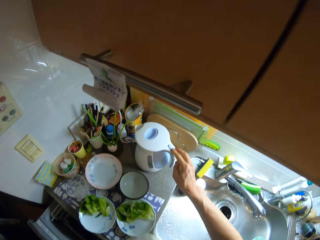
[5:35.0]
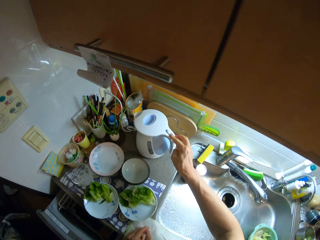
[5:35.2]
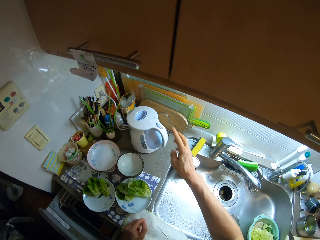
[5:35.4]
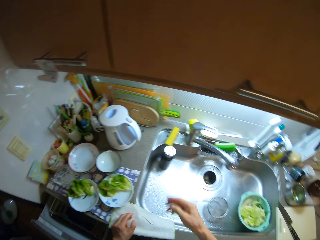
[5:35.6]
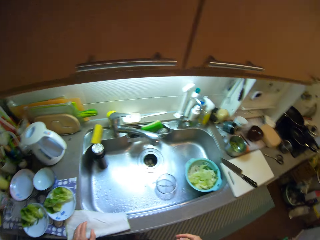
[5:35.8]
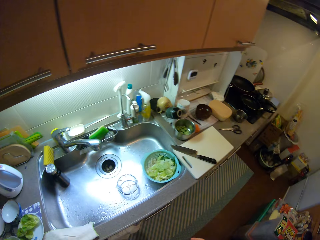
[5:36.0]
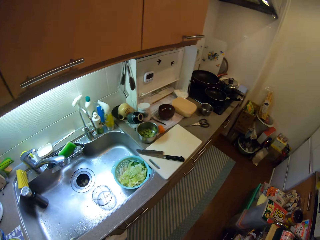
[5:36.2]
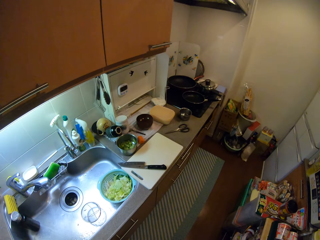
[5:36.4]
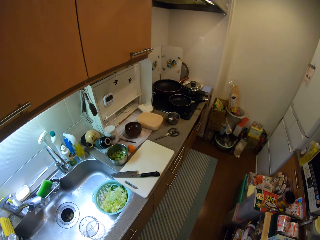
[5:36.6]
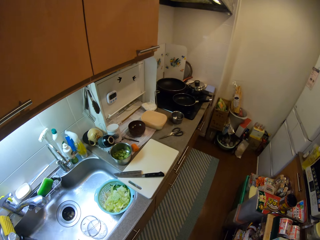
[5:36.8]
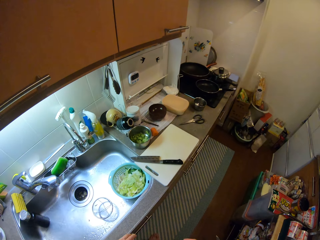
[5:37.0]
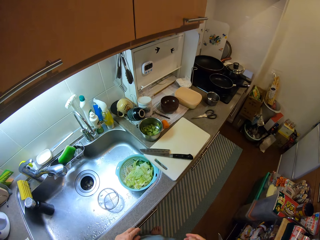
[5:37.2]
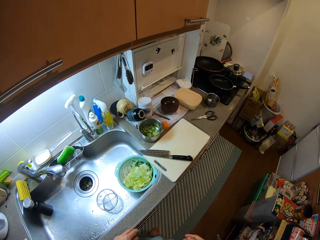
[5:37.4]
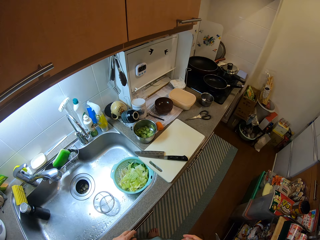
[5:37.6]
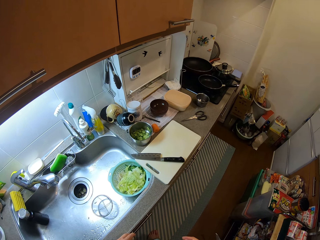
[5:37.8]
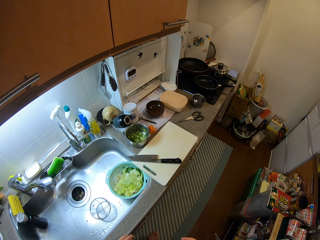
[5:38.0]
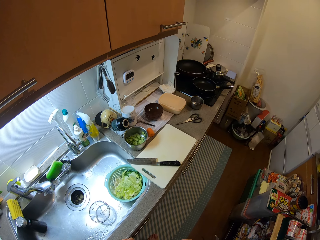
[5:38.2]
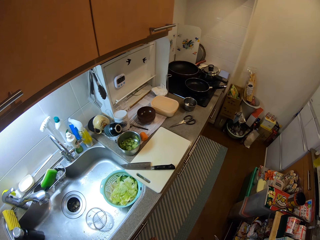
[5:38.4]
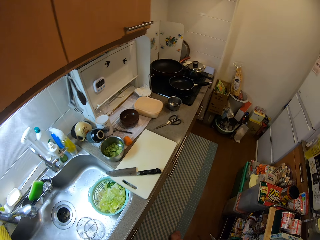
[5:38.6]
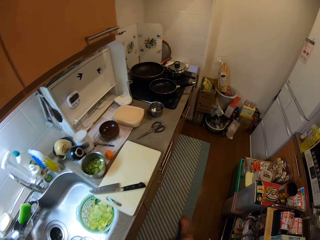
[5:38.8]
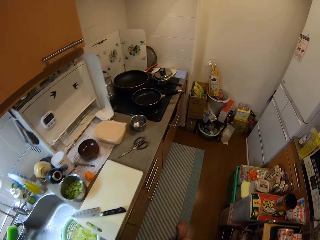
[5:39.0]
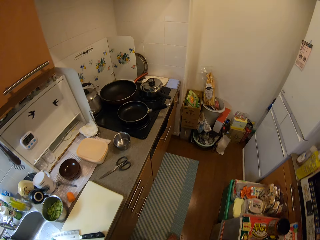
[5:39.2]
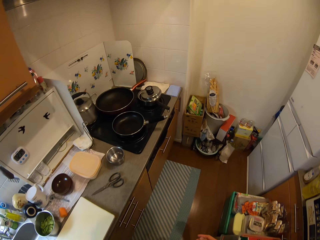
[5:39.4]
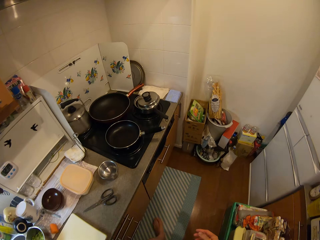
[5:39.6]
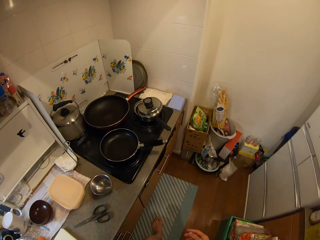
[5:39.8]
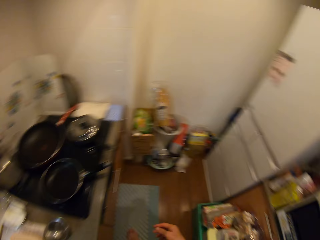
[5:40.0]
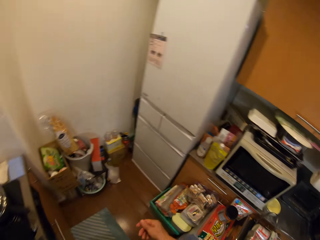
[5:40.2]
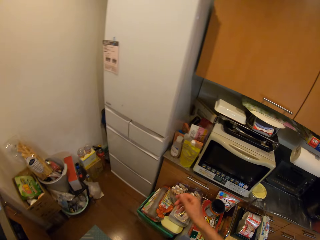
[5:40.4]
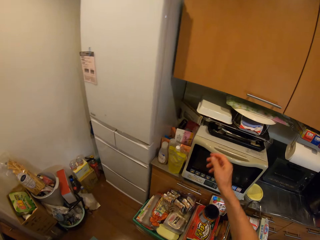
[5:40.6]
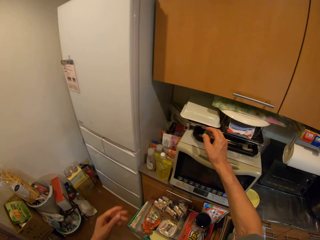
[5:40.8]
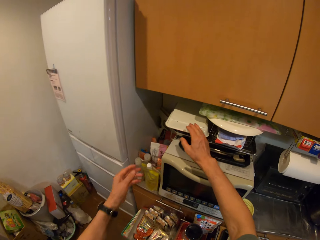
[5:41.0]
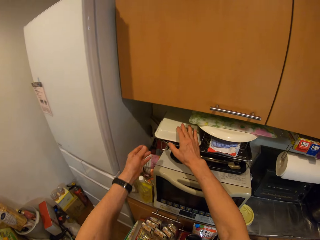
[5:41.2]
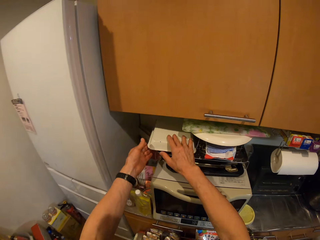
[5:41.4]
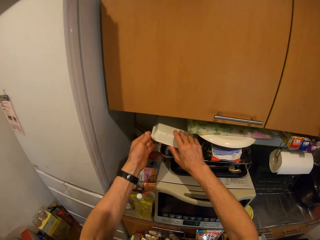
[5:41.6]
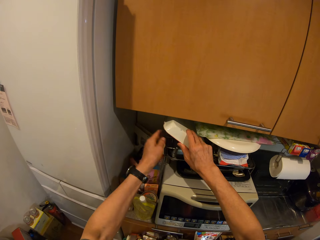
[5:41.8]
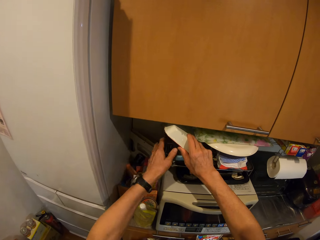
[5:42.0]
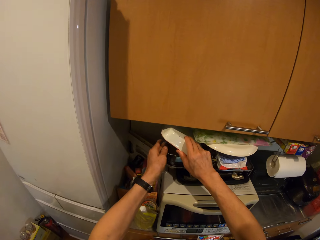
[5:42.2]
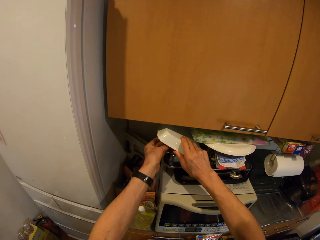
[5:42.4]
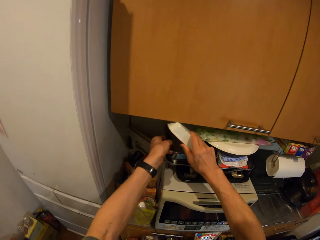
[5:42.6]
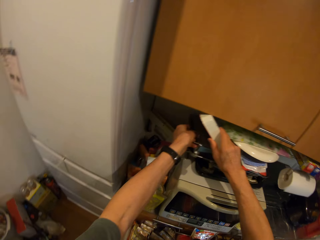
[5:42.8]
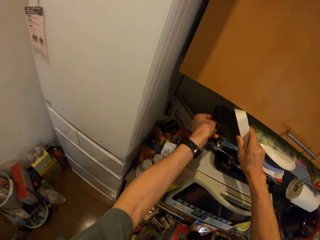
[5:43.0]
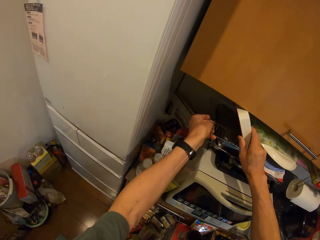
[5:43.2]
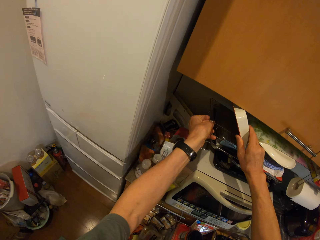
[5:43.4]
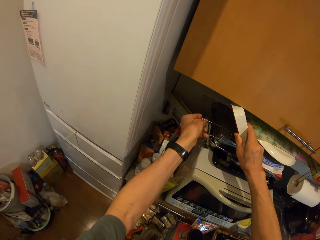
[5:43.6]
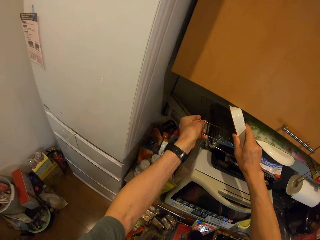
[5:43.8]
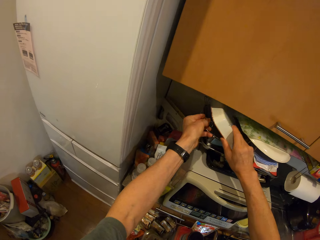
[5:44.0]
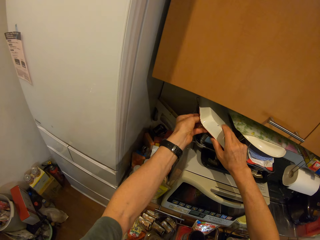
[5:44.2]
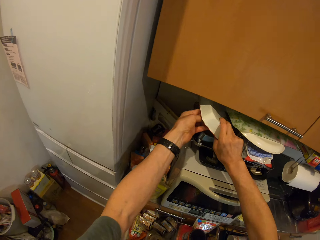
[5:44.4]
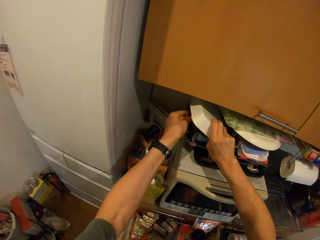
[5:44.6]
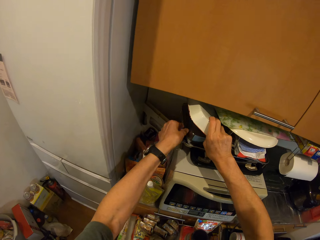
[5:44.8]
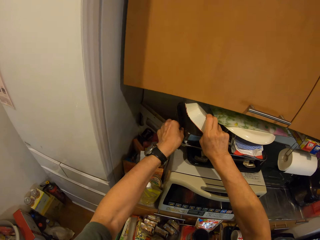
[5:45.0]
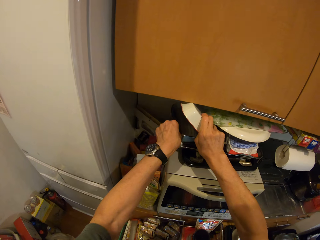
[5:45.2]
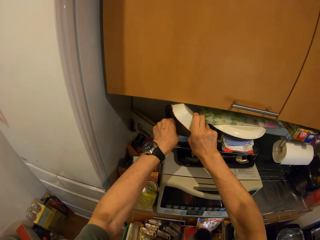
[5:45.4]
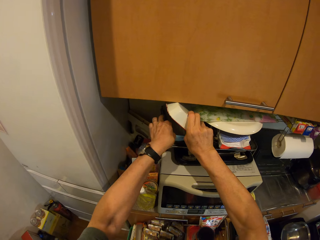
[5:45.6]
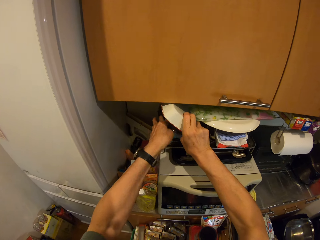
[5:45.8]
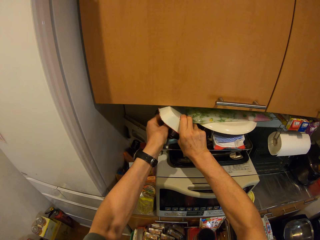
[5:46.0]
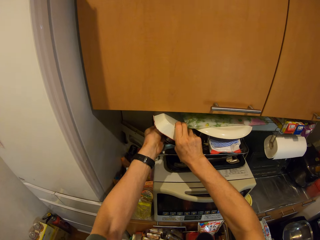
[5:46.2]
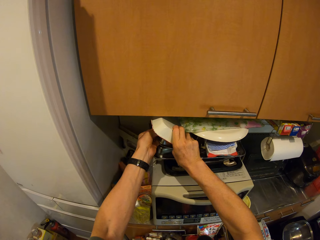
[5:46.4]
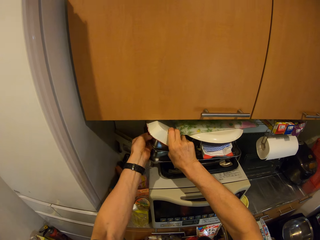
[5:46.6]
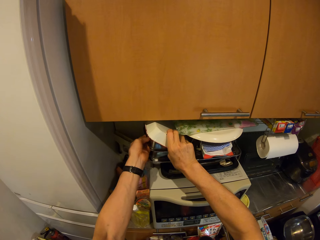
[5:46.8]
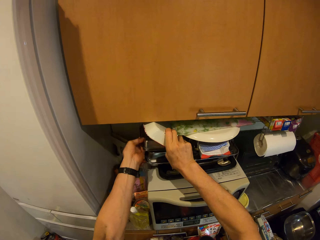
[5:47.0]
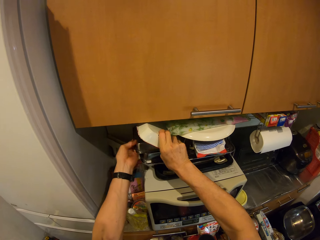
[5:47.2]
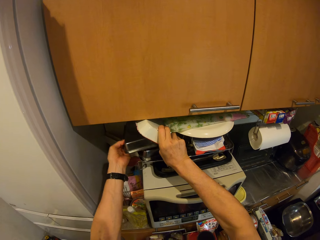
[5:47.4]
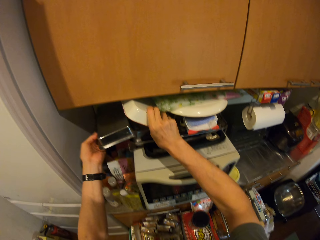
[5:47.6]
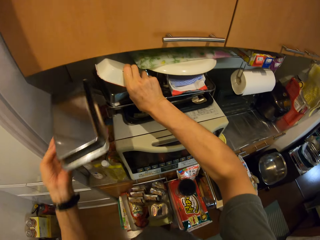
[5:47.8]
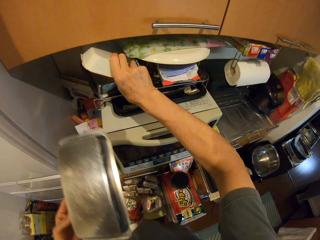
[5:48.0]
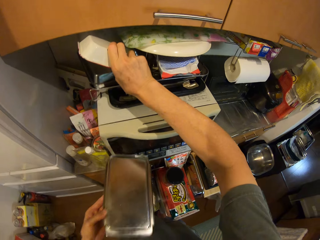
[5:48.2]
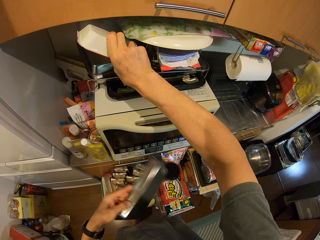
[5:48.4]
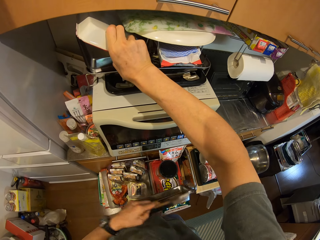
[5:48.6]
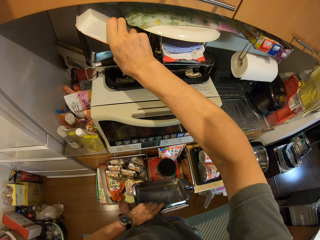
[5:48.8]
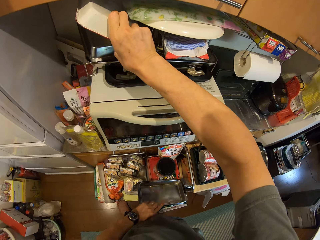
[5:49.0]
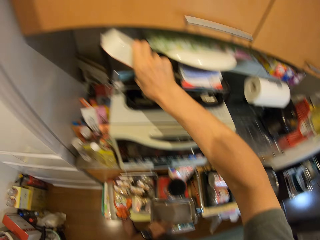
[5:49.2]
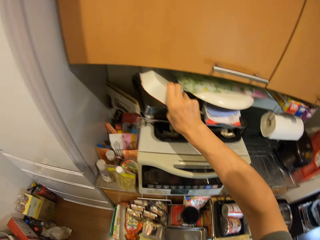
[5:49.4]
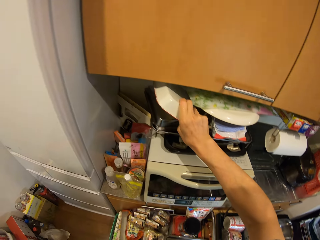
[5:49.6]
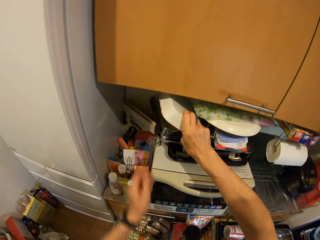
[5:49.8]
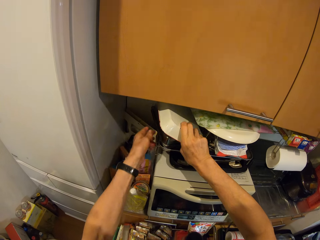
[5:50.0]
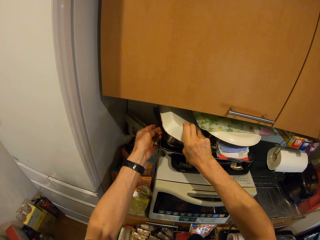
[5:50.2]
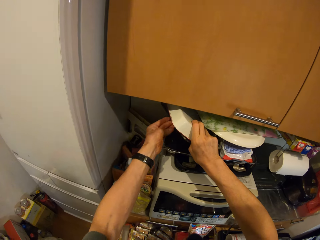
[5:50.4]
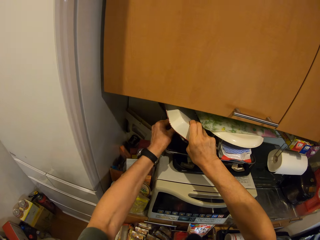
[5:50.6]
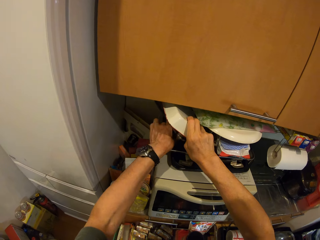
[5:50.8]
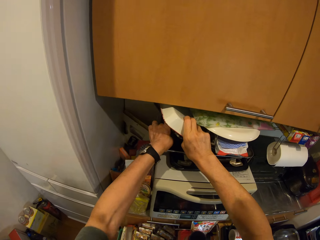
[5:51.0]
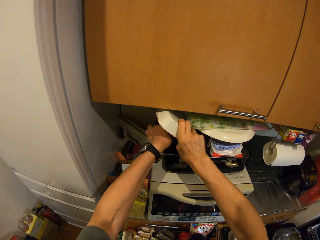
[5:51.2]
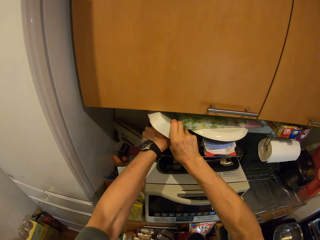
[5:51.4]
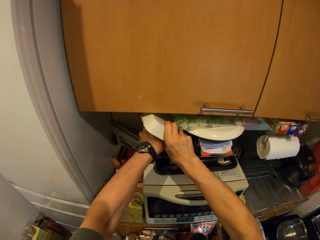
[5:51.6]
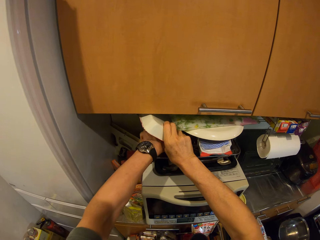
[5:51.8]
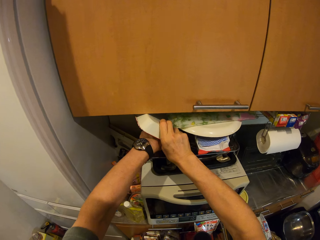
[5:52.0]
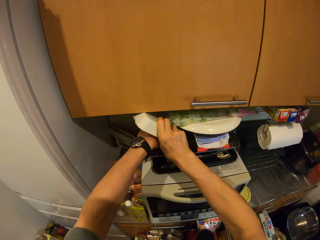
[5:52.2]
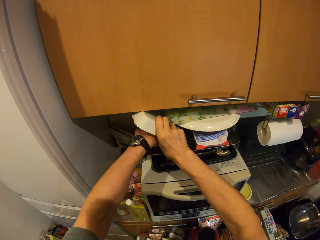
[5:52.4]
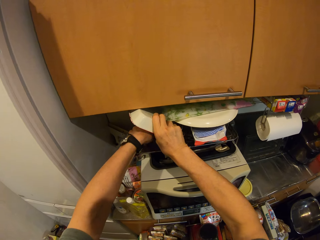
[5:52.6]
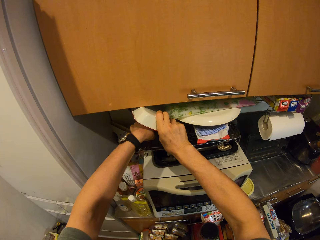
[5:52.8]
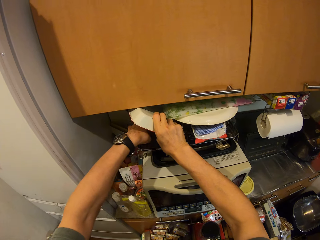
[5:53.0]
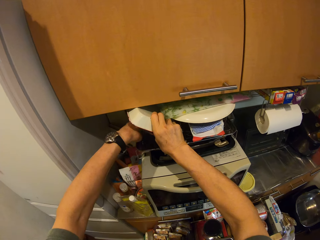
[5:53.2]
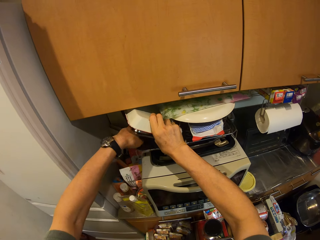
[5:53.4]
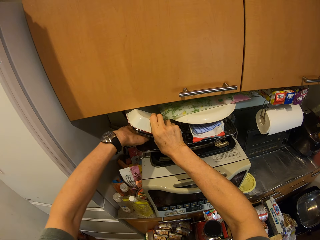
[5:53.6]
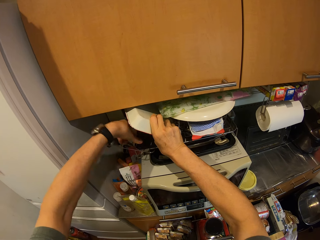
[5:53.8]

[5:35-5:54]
The camera wearer puts on the electric kettle with his right hand. He turns around the kitchen. He lifts a tray on a microwave with his right hand. He pulls out a metal tray with his left hand, pushes in the metal tray with his left hand, and pulls out a pan with his left hand. He picks up an aluminum container. He drops the pan on a counter. He pulls out another metal tray with his left hand.
